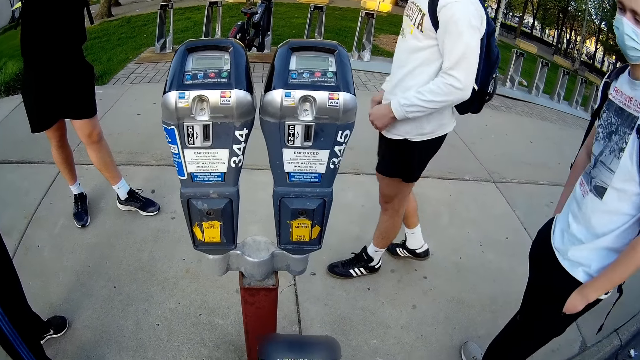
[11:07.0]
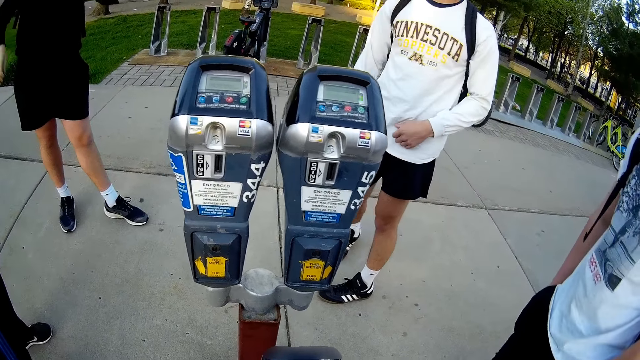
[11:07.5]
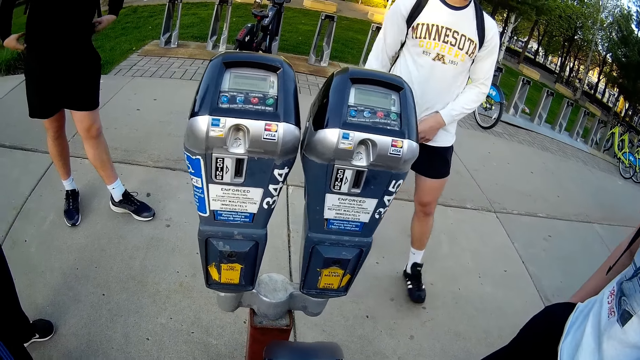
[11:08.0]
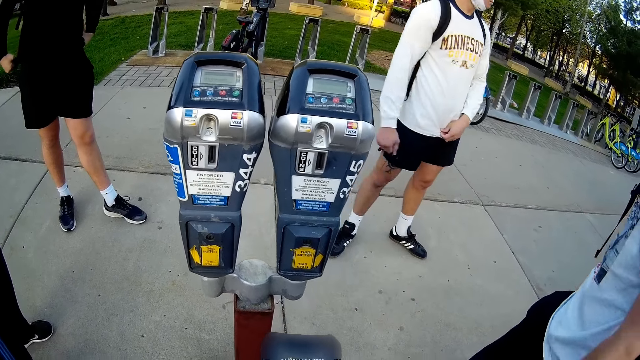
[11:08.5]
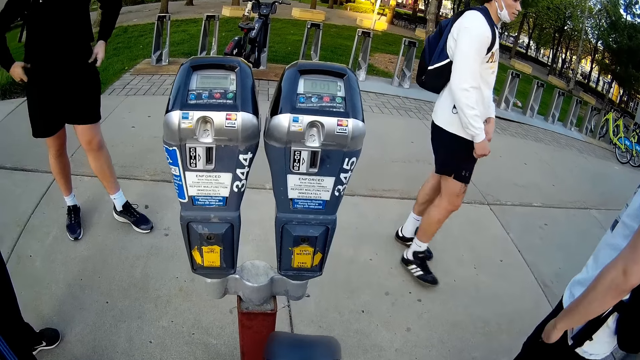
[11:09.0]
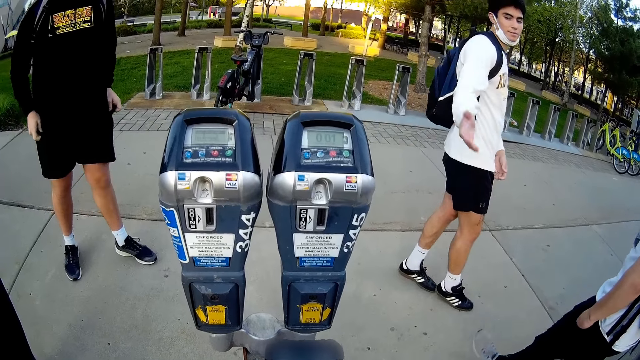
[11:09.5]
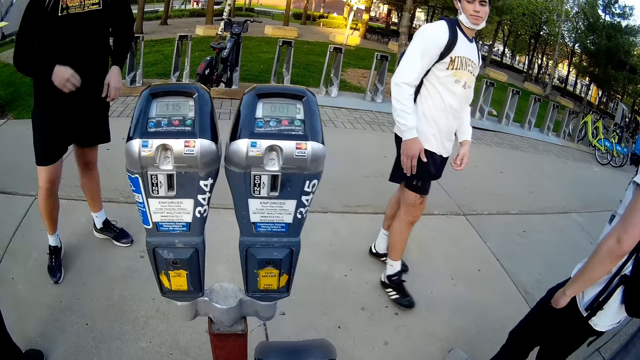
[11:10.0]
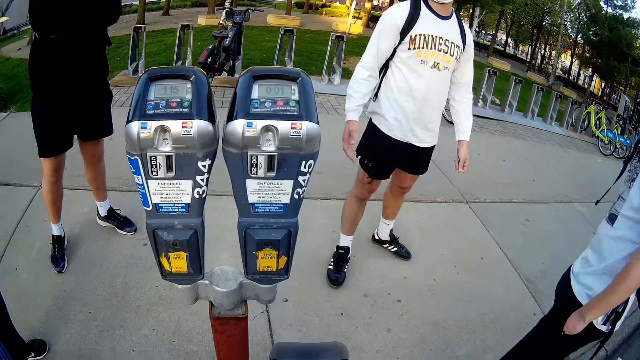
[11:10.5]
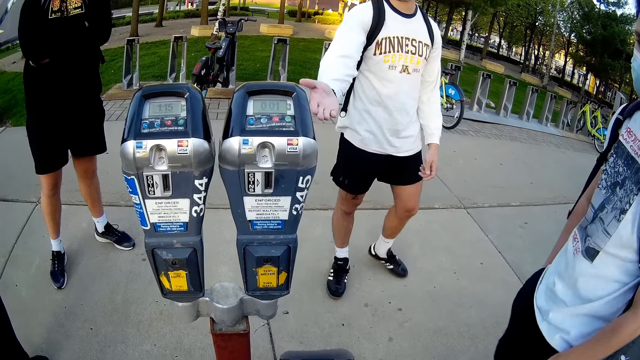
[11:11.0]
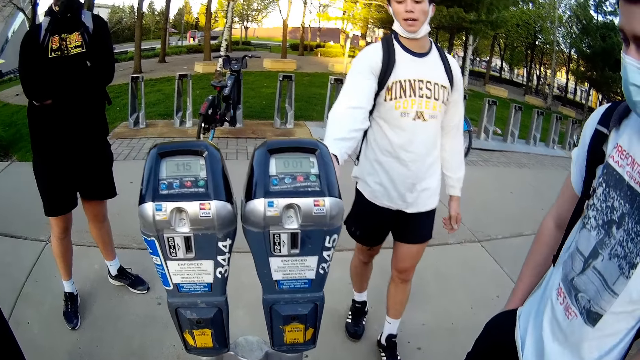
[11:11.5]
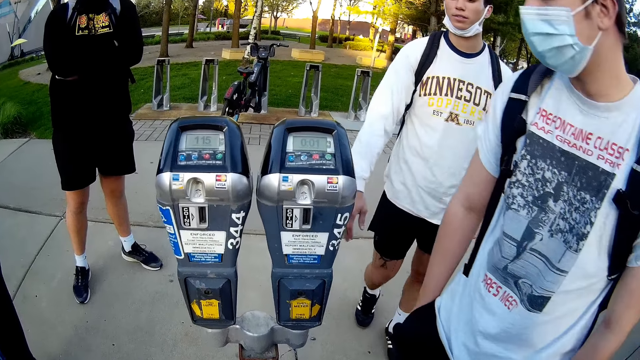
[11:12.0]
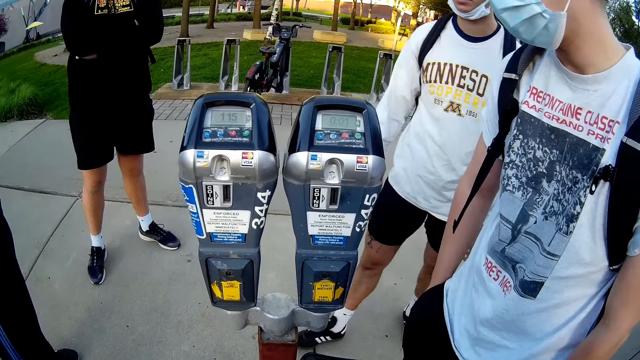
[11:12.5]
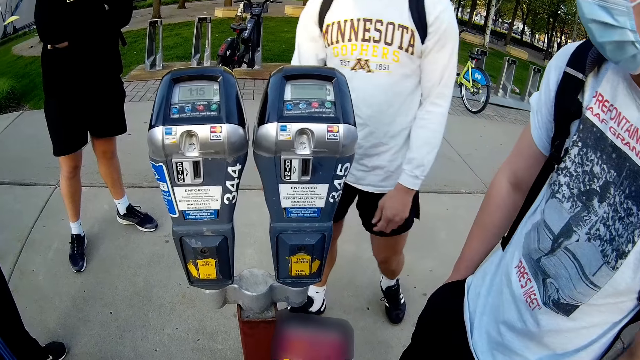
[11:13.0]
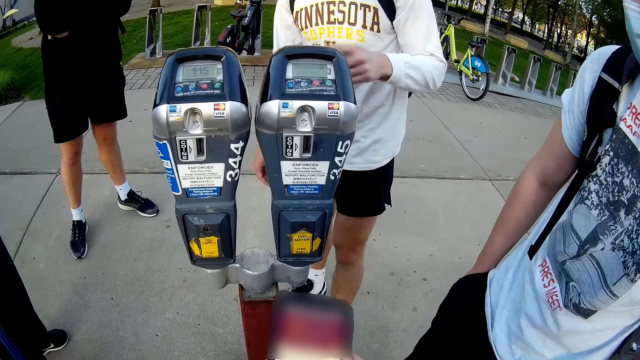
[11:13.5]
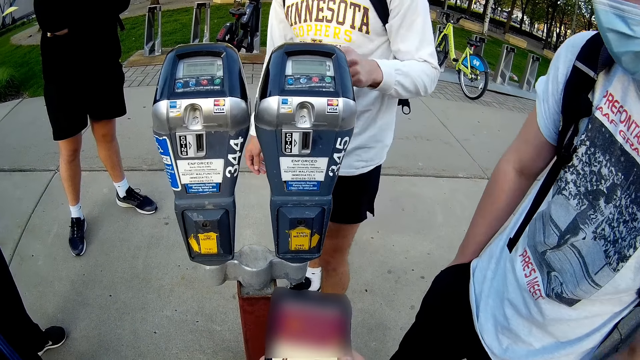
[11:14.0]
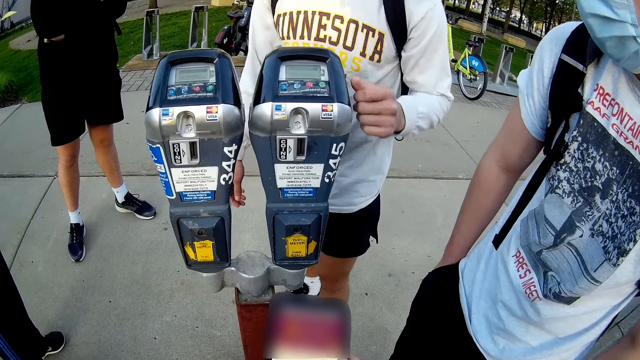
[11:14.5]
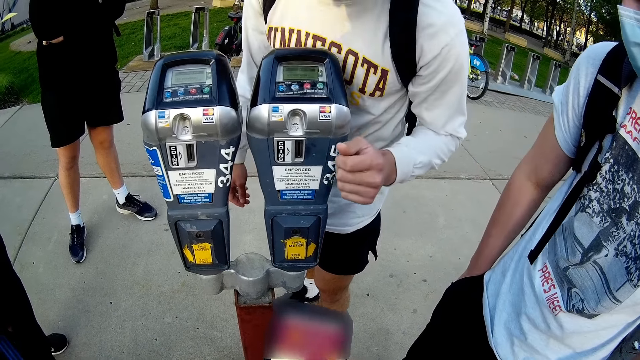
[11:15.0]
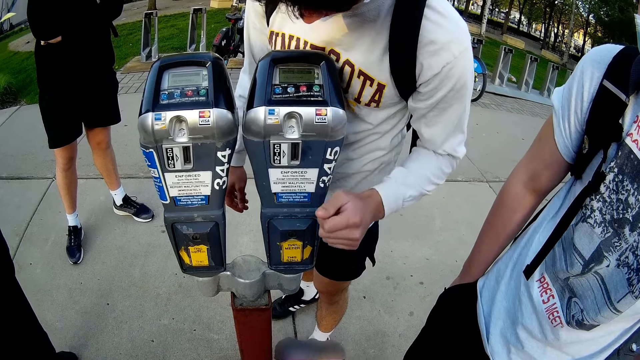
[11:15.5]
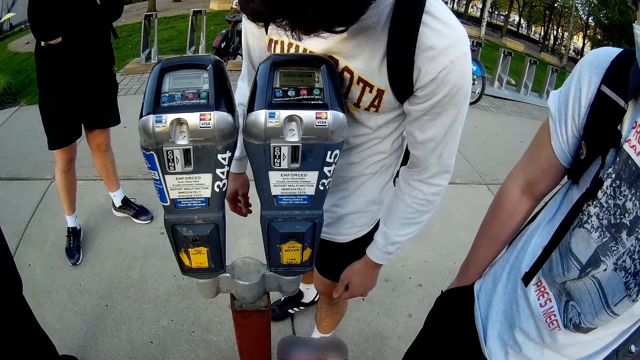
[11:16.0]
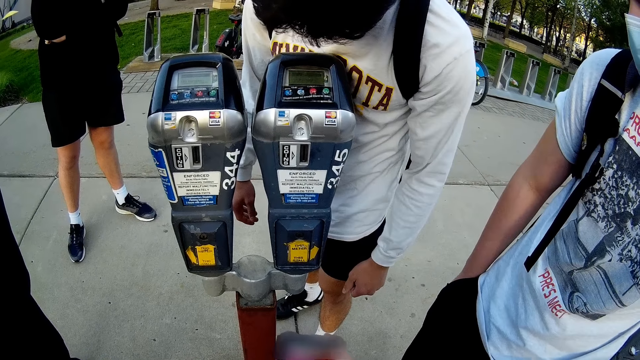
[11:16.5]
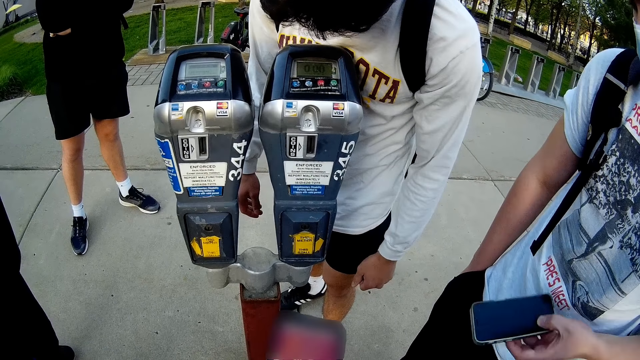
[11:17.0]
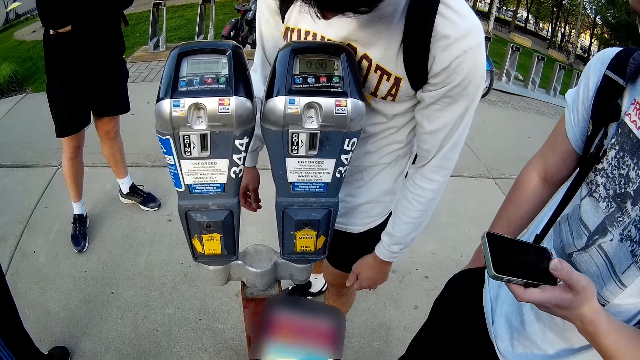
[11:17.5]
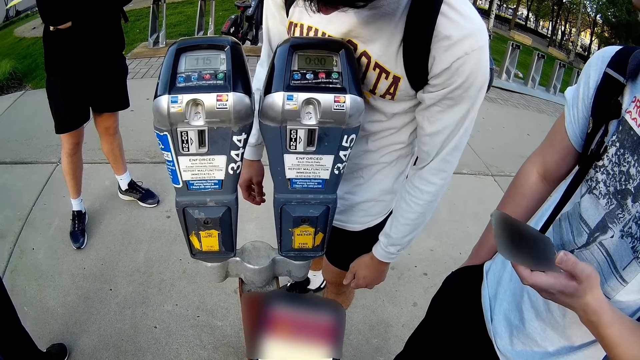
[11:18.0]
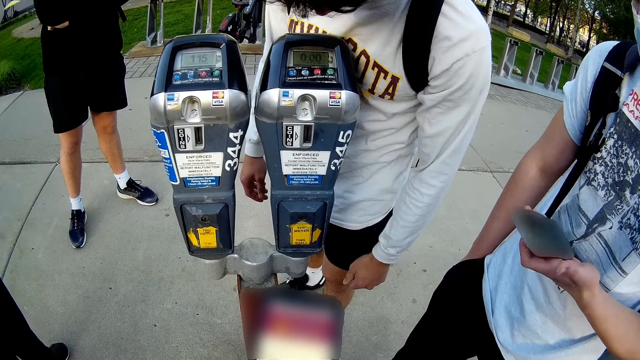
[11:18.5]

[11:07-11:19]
A man converses with another man. The first man points his right hand towards the parking access system. The first man touches the parking access system with his left hand. The first man checks the parking access system. The camera wearer looks at the phone. The other man operates a phone with his left hand.

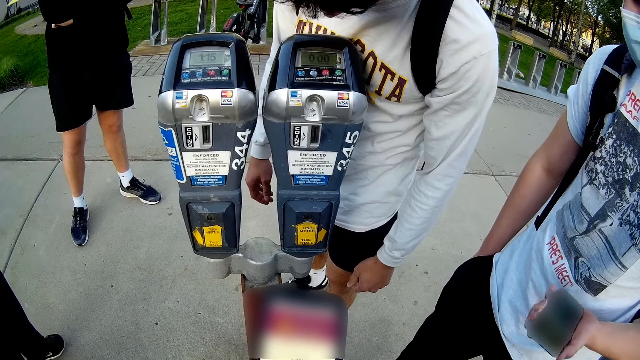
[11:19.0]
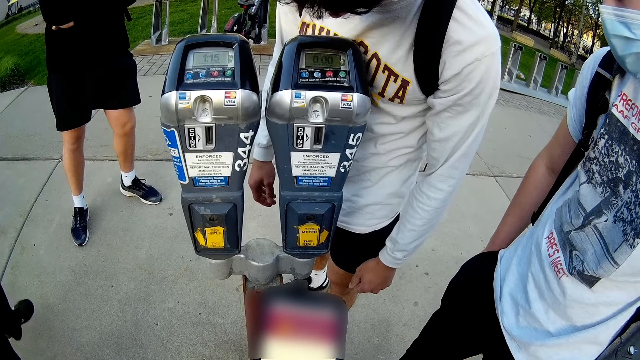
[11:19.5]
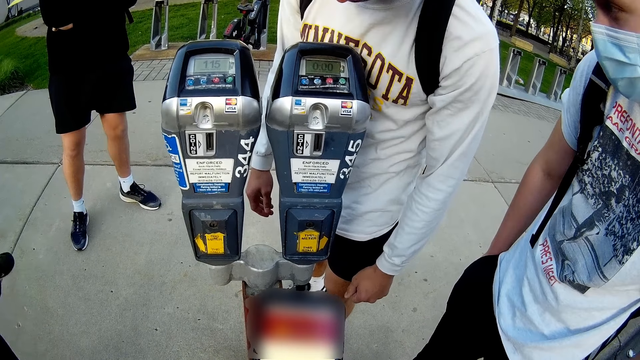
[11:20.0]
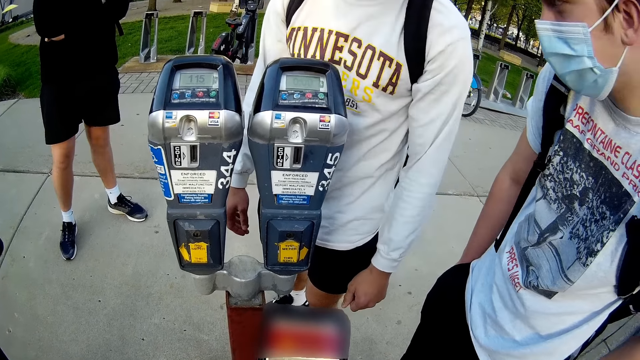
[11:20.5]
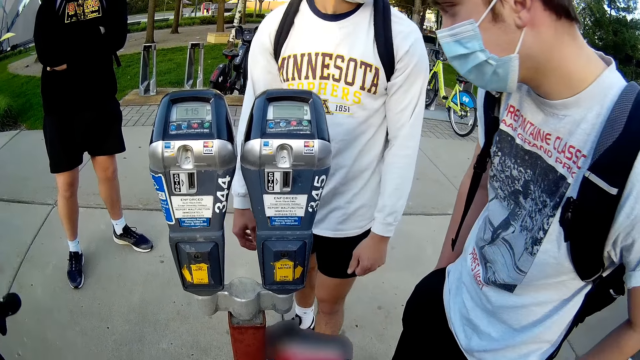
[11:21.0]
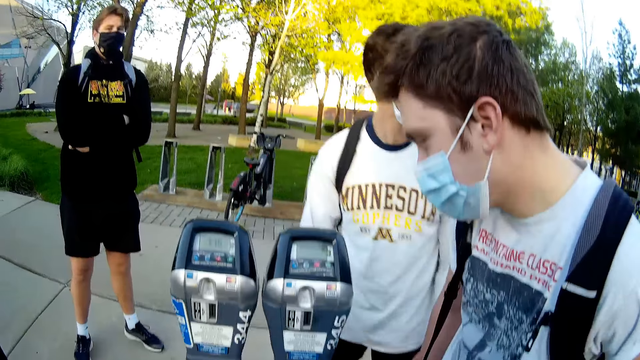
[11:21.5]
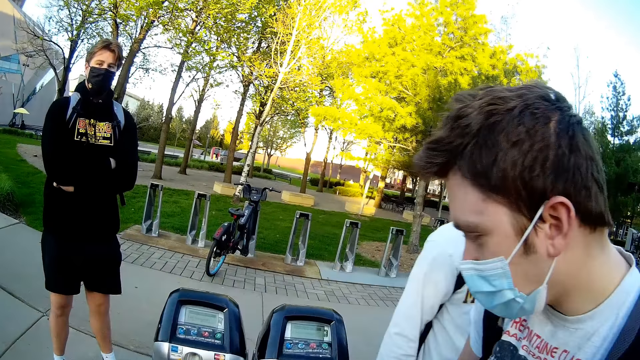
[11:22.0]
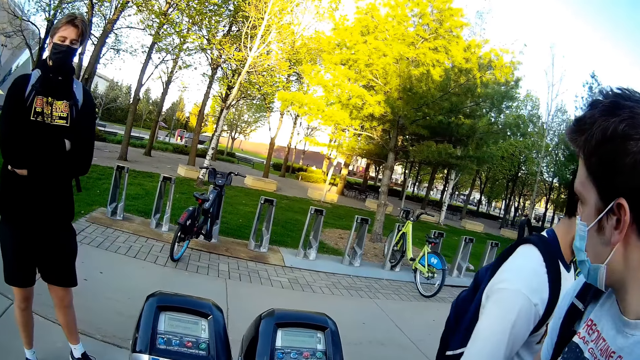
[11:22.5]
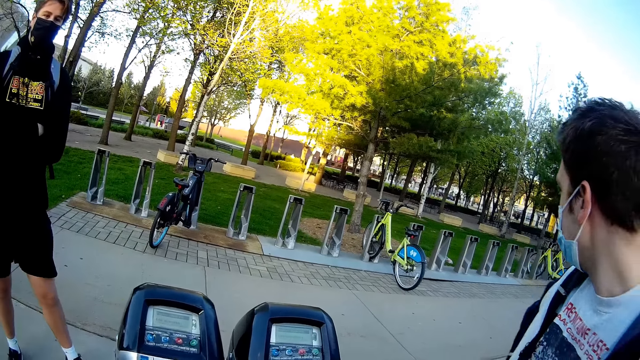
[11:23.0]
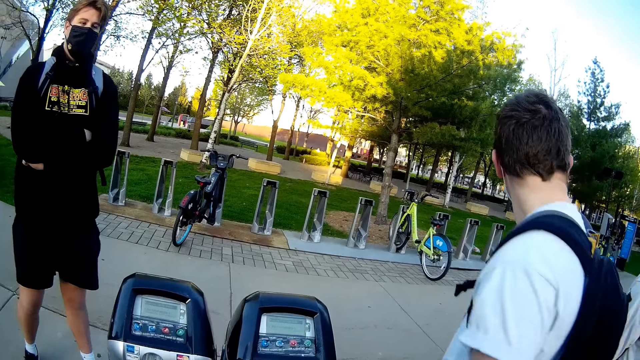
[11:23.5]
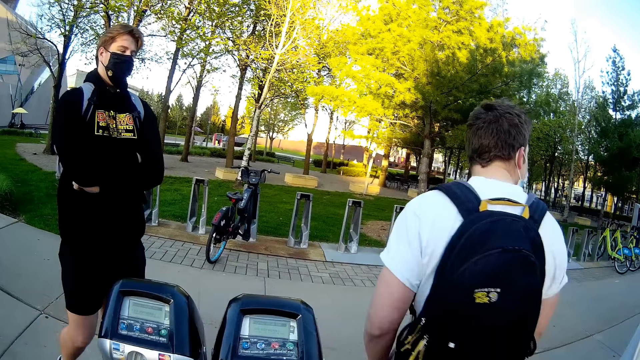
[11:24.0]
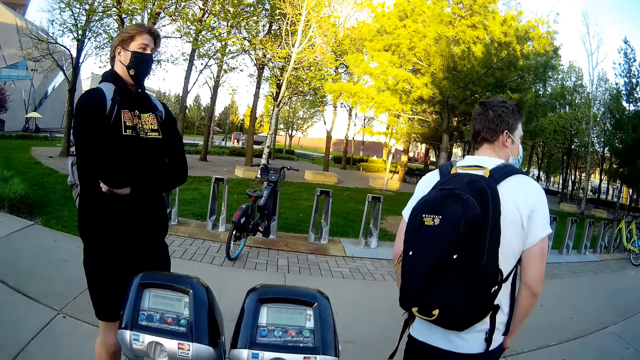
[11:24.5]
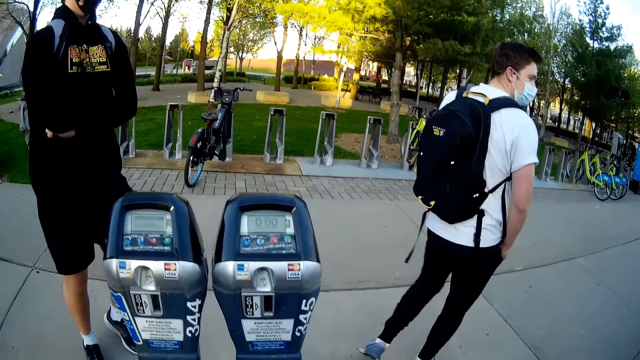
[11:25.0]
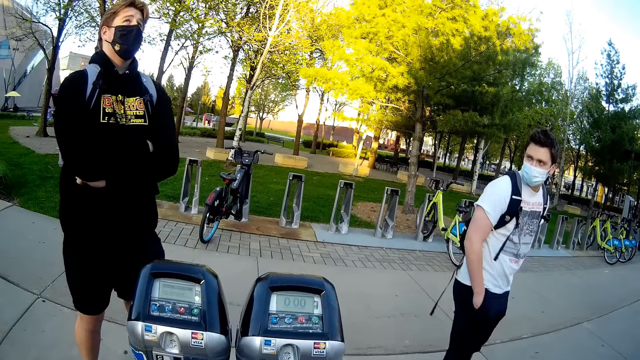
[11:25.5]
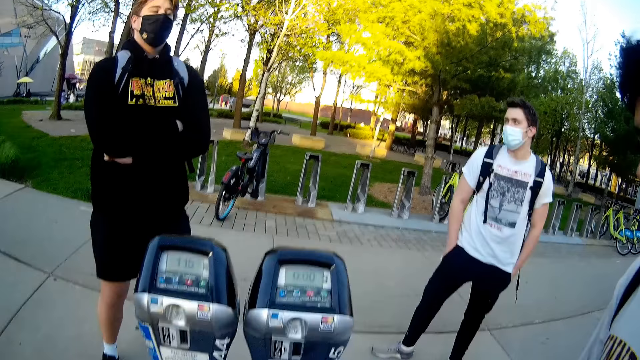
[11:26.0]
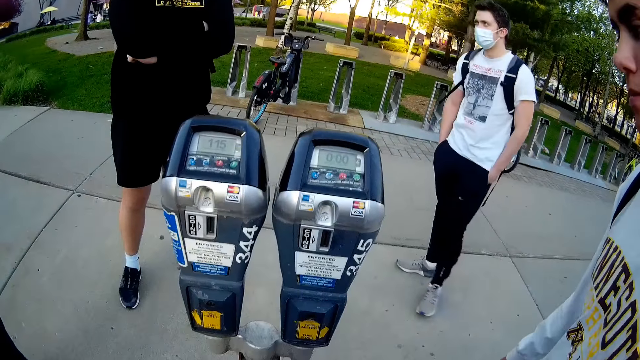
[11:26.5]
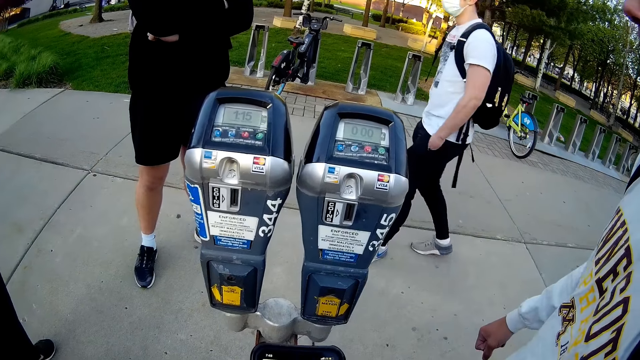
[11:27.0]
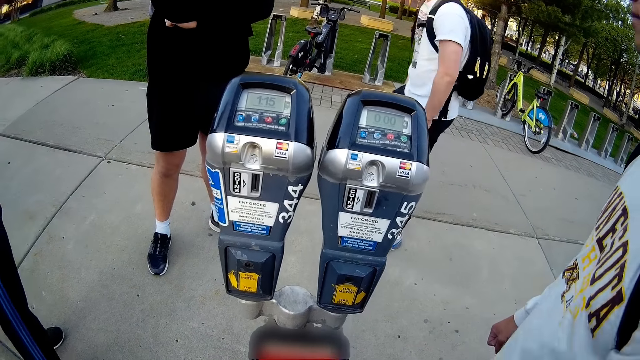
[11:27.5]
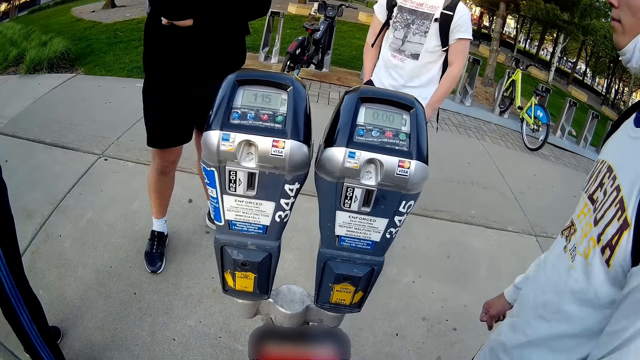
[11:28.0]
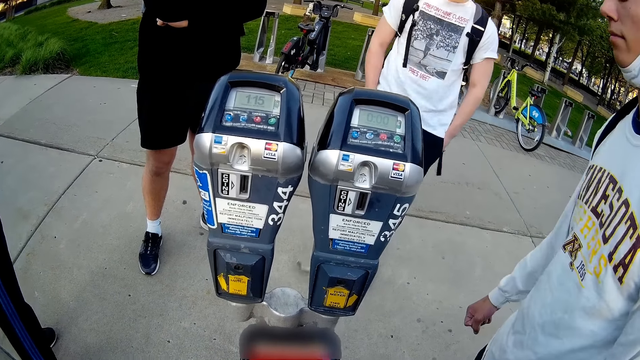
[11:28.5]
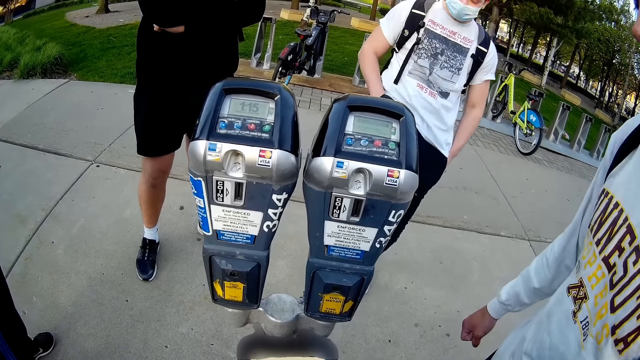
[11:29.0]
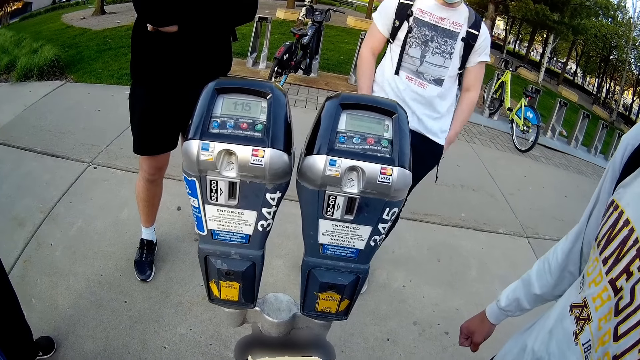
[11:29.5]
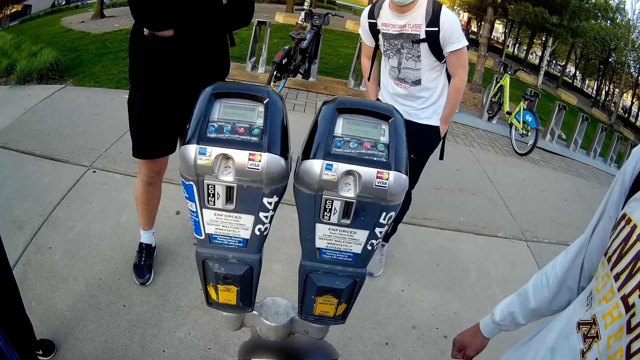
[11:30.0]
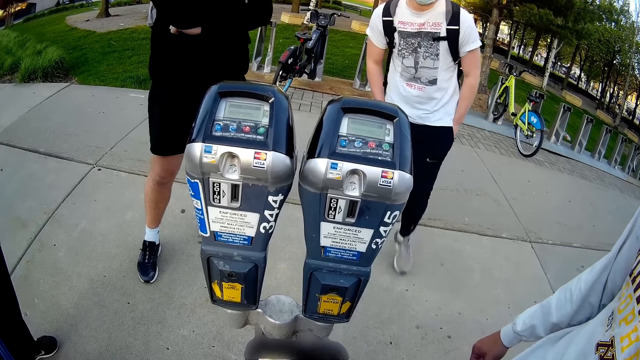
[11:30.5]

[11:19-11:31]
A man puts the phone in his pocket. The man checks the parking access system. Another man steps away from the parking access system. The first man steps away from the parking access system. The camera wearer converses with a person. The first man kicks the parking access system stand with his right foot.
